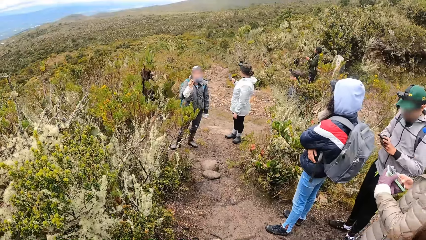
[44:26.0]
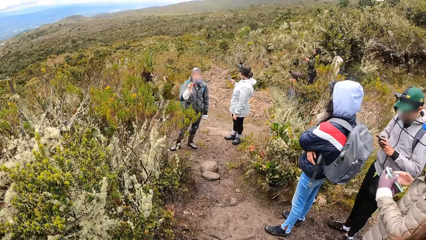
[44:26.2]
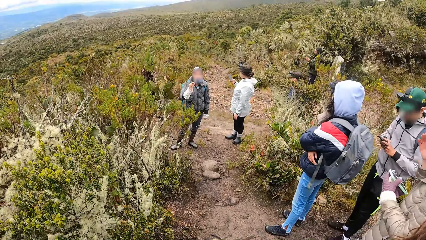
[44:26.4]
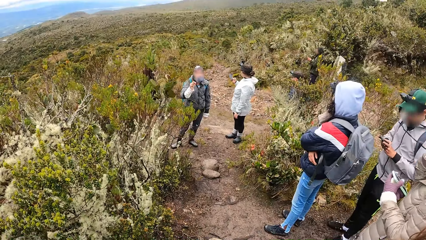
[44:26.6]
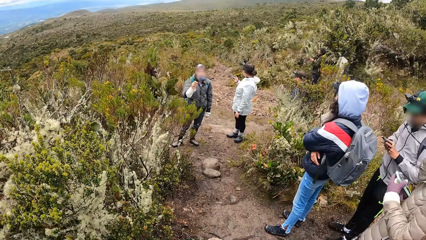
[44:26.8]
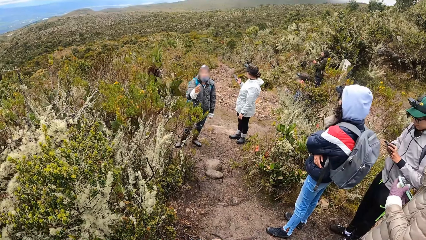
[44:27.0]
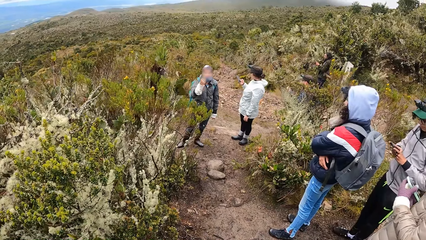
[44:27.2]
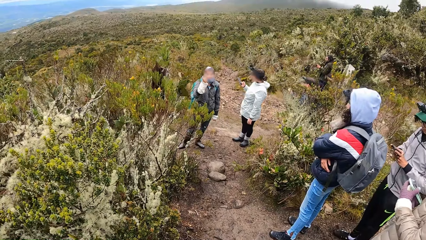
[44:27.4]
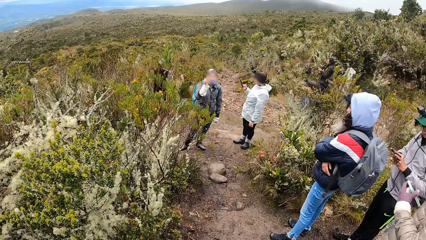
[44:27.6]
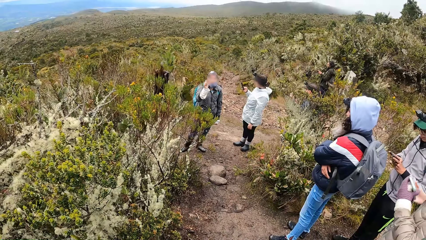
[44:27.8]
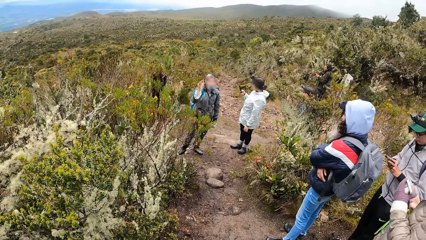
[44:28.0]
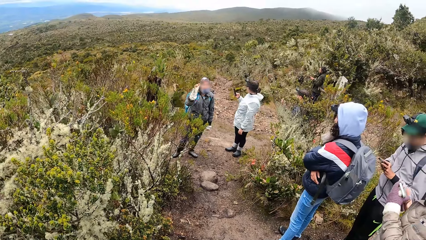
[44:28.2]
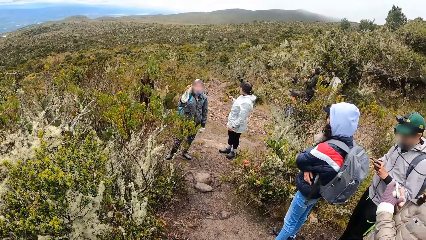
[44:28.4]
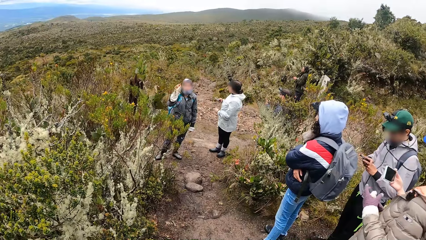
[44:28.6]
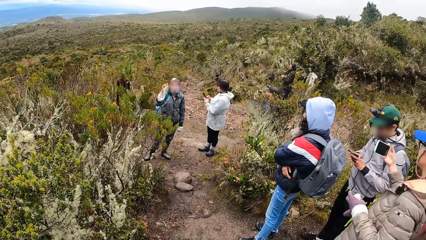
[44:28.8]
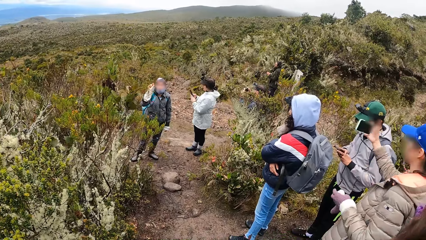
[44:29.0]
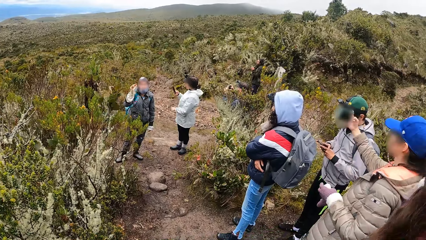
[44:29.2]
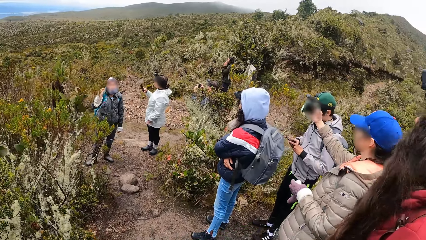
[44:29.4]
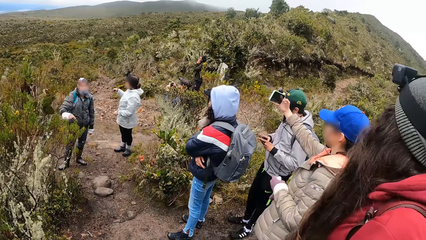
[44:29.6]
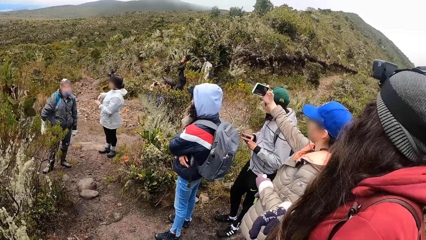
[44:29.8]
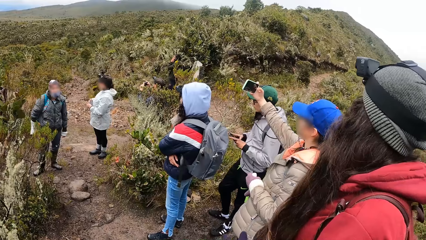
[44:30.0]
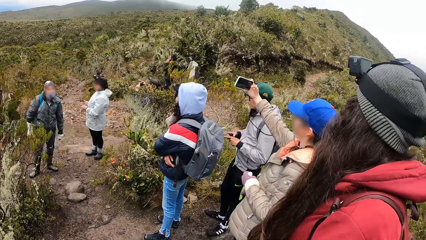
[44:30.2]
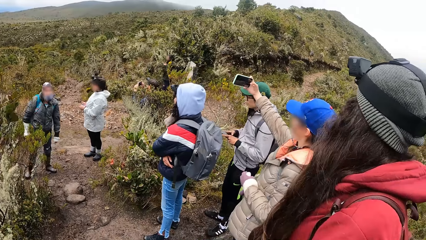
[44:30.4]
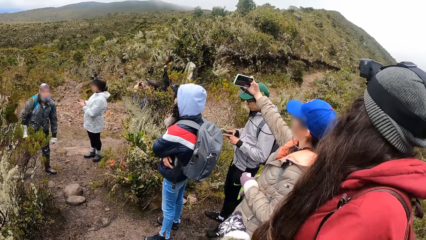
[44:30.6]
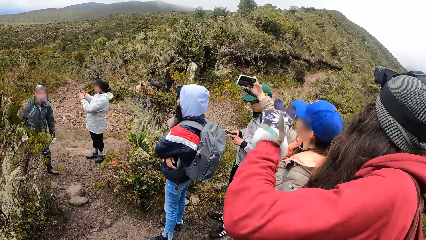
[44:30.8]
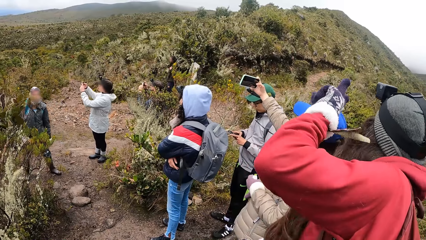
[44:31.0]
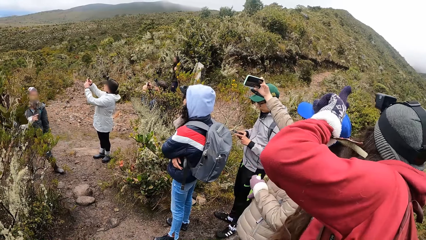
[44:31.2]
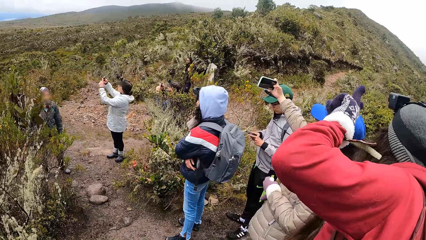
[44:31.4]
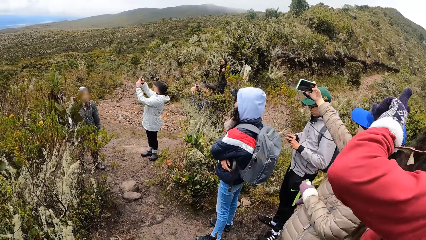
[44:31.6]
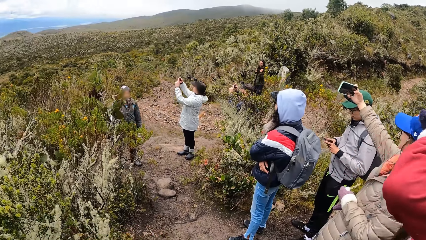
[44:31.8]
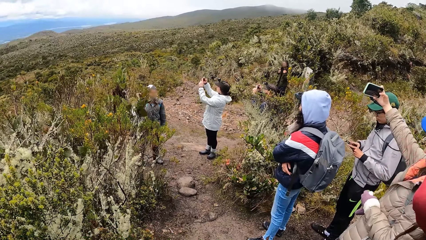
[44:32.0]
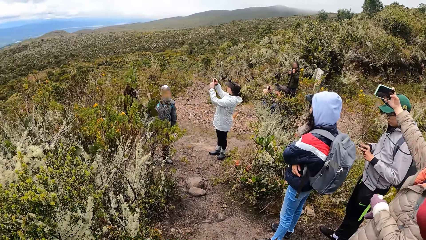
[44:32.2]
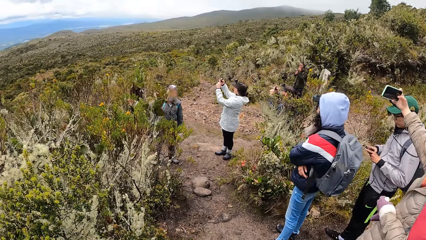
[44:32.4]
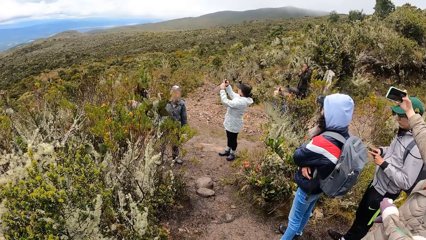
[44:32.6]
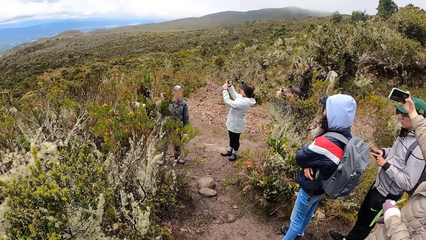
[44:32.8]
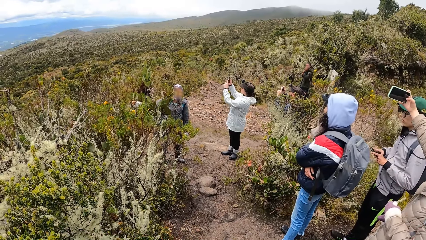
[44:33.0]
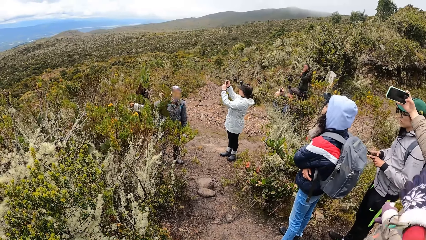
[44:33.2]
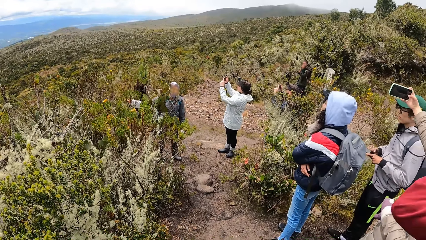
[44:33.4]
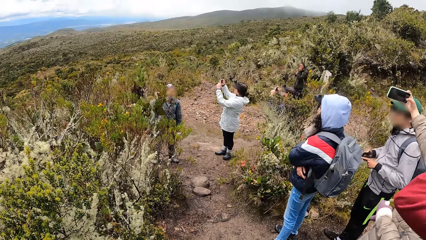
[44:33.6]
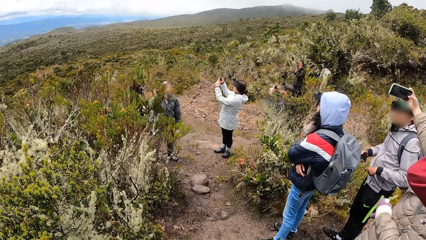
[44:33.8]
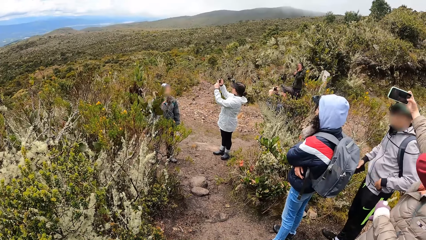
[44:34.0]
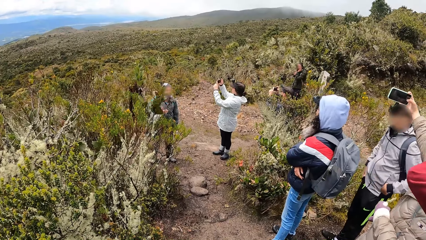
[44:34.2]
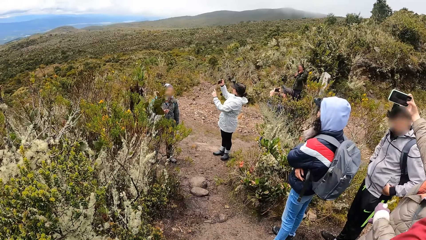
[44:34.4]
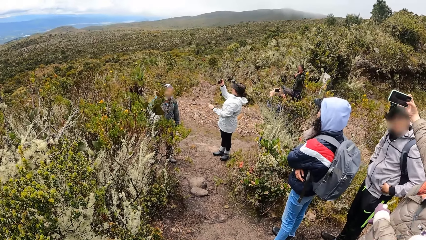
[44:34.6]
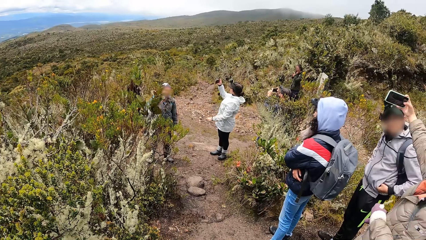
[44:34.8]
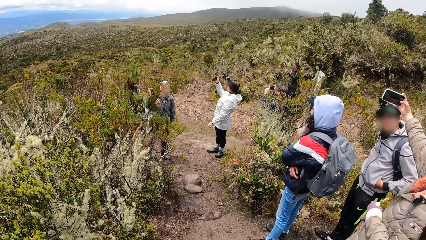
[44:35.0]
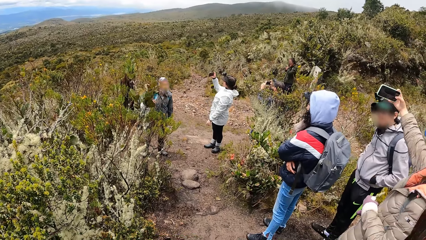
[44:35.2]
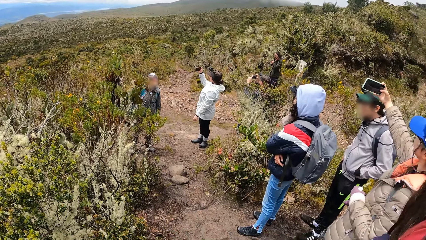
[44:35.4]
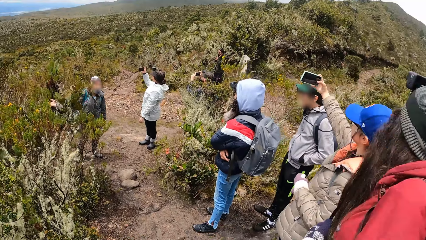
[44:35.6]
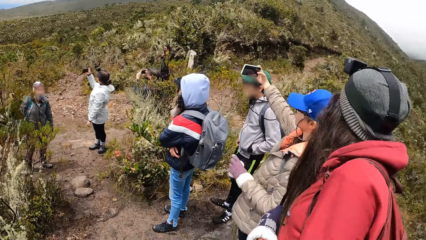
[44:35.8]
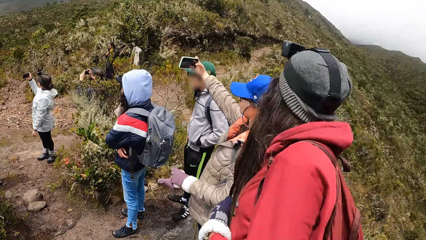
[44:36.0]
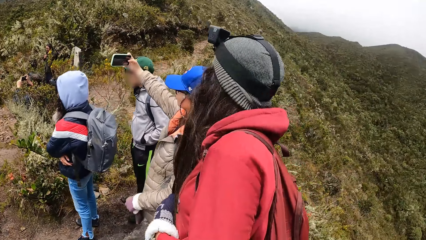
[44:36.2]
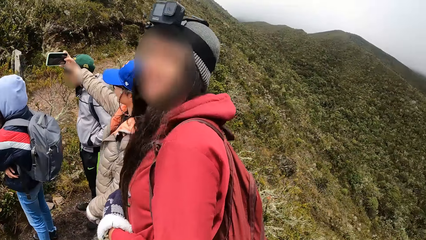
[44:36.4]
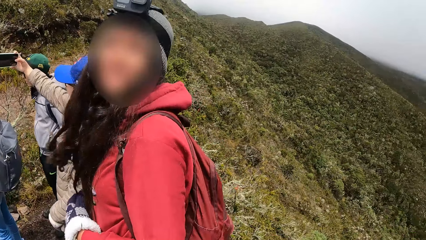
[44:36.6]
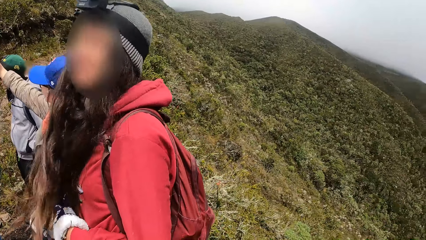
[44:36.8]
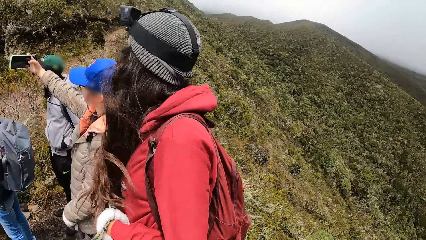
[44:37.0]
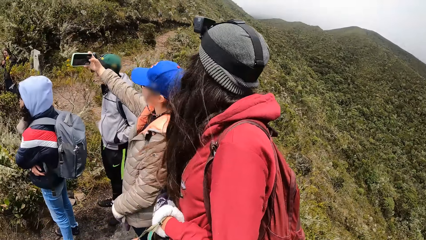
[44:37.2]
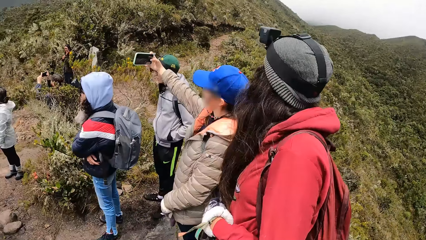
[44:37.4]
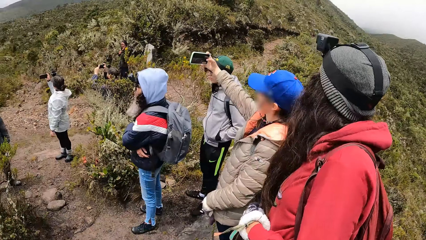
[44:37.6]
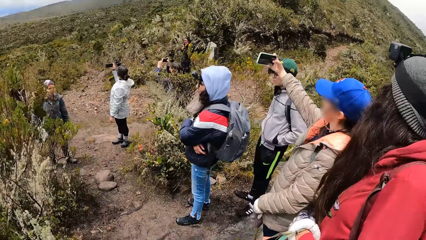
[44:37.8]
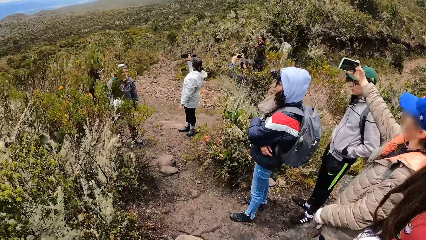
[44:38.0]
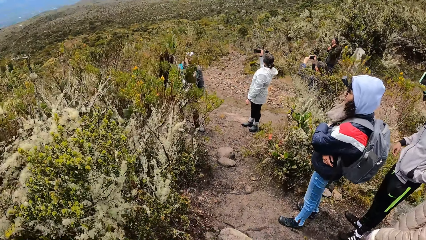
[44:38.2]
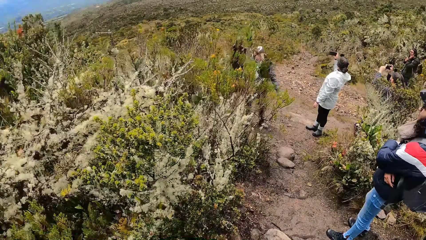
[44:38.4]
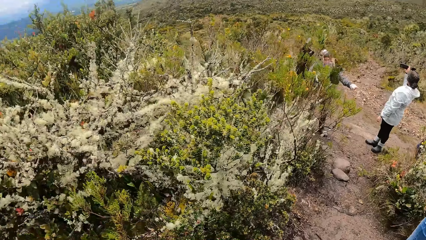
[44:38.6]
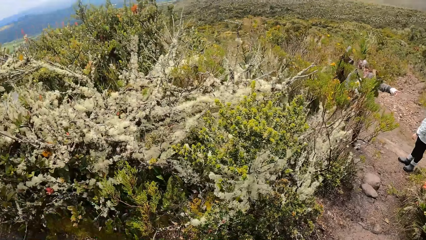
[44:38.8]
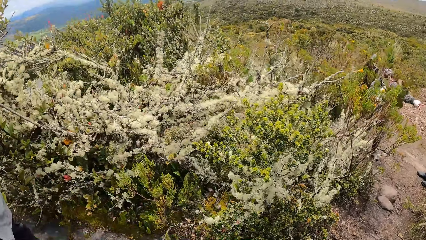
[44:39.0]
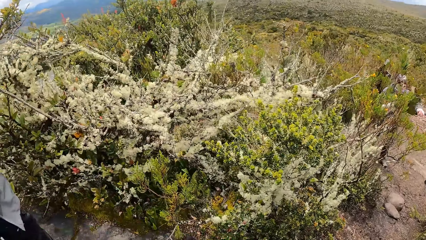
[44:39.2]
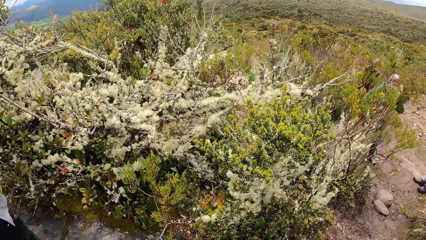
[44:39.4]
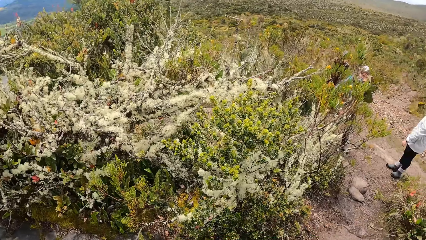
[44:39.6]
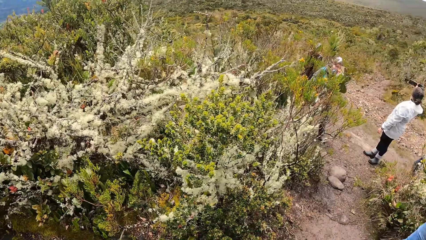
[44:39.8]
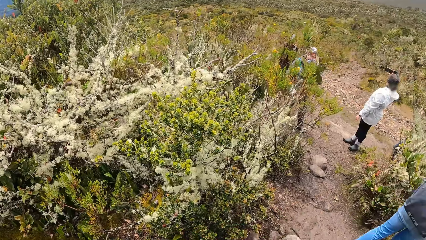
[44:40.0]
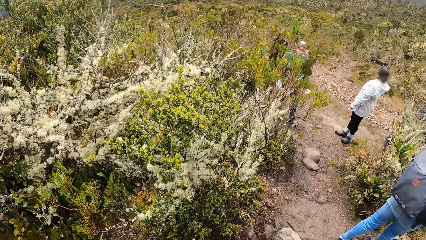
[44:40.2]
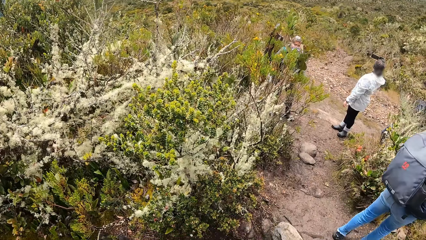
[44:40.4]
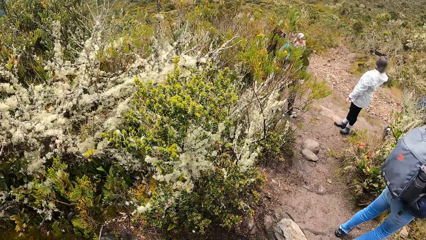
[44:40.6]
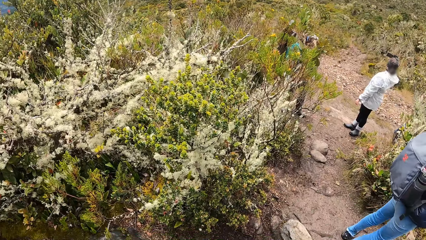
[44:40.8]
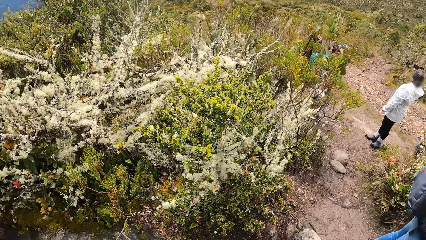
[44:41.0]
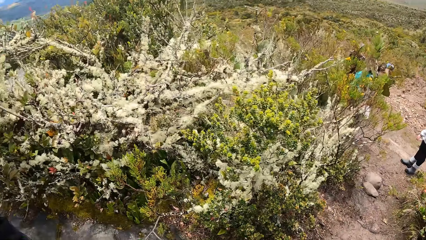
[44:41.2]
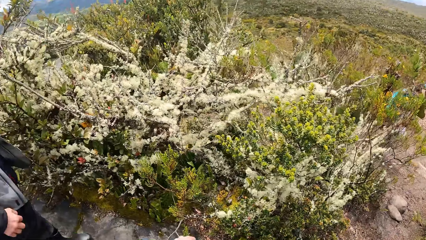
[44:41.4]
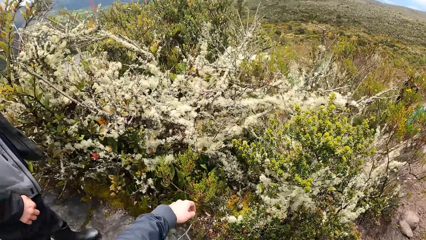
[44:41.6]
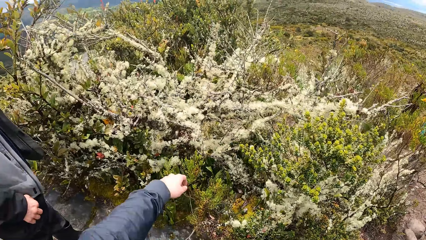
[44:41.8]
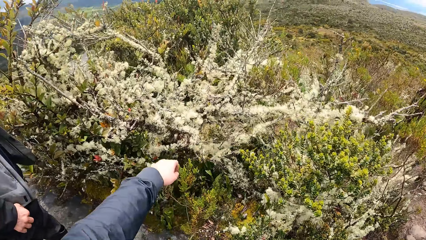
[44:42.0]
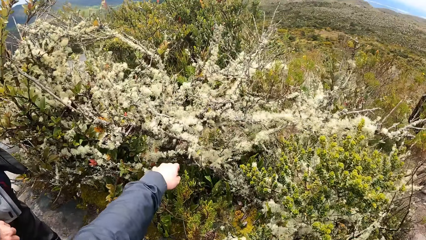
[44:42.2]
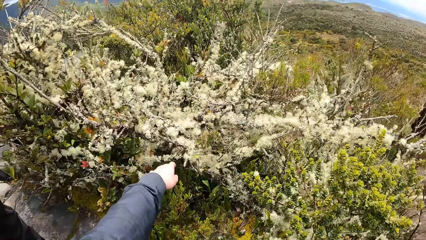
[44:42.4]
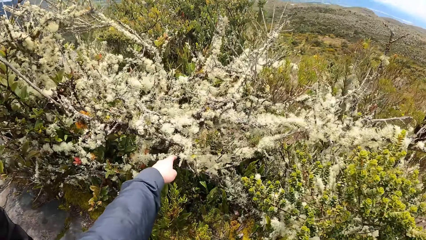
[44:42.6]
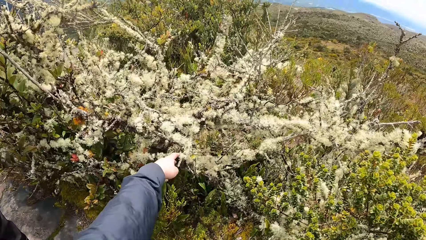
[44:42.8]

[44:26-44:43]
A woman takes a photograph with a phone in her right hand. A man puts his hands in his pockets. A lady engages with the camera wearer. The camera wearer looks around.
